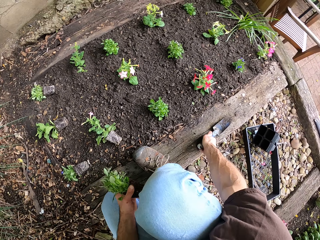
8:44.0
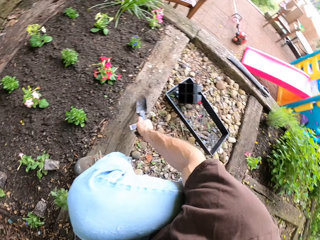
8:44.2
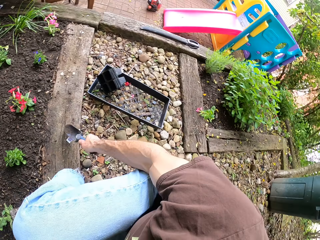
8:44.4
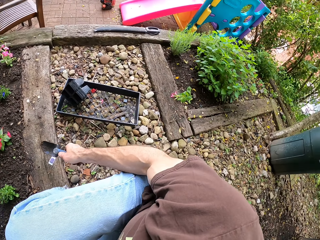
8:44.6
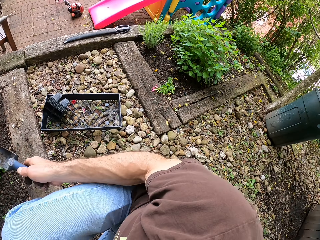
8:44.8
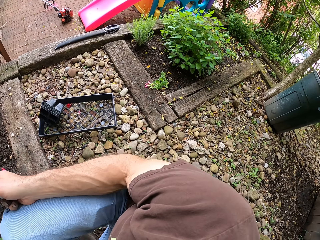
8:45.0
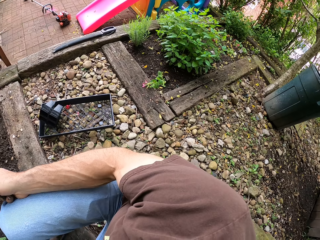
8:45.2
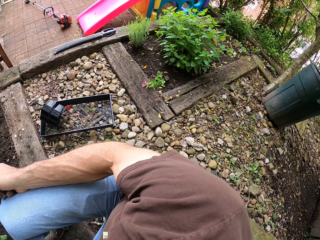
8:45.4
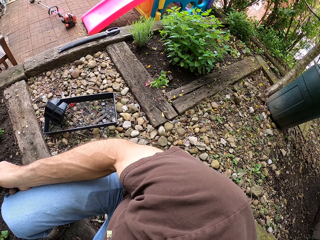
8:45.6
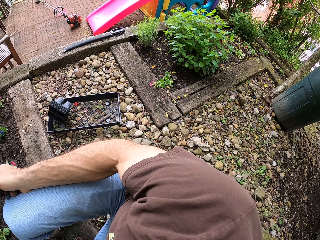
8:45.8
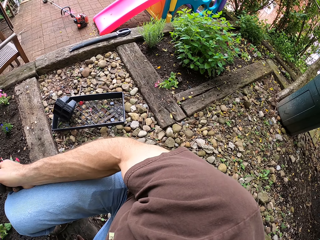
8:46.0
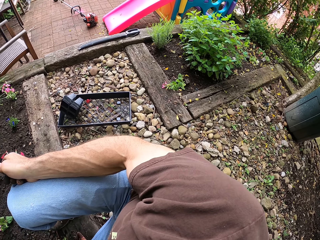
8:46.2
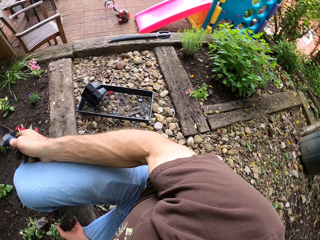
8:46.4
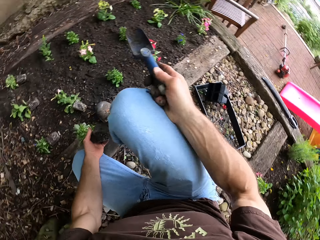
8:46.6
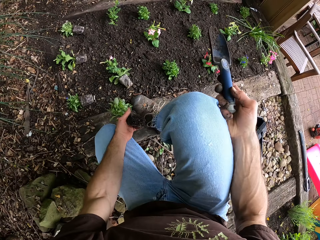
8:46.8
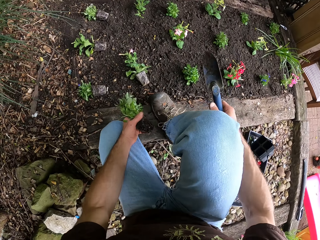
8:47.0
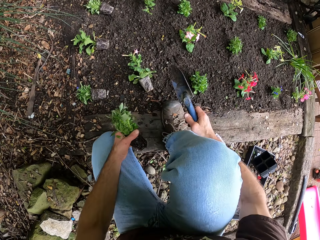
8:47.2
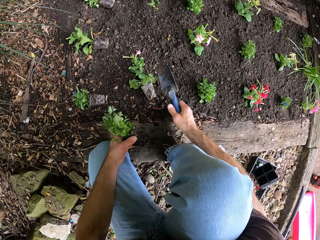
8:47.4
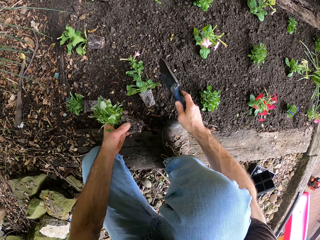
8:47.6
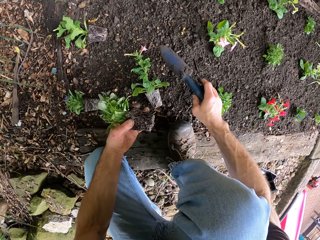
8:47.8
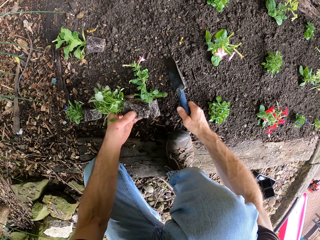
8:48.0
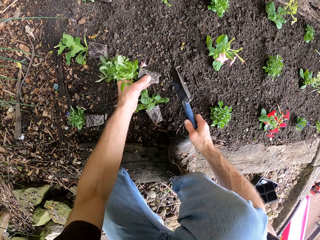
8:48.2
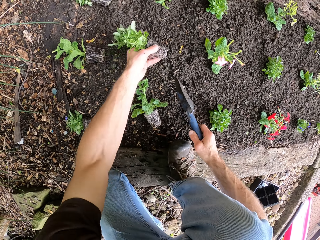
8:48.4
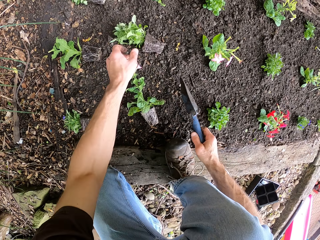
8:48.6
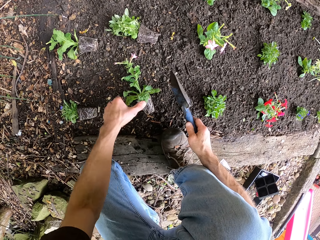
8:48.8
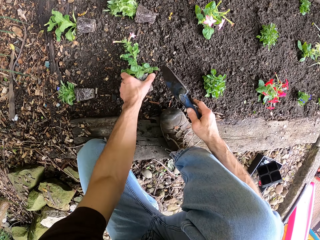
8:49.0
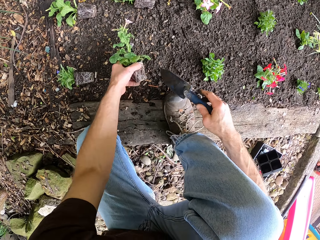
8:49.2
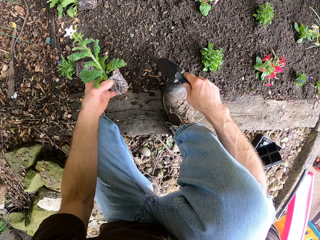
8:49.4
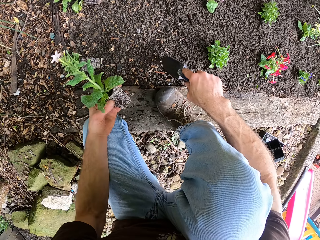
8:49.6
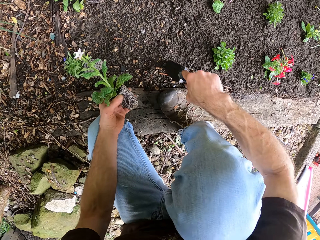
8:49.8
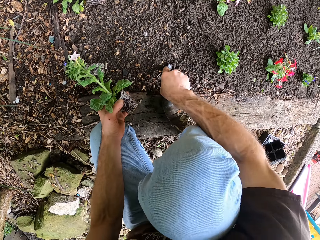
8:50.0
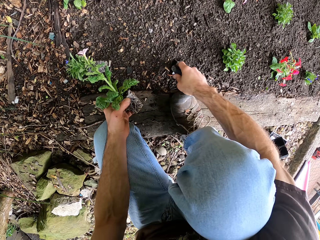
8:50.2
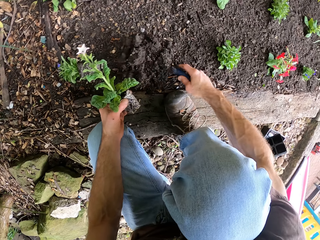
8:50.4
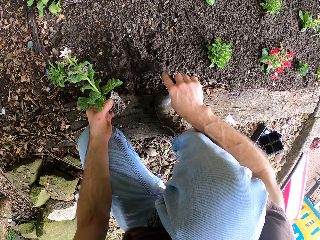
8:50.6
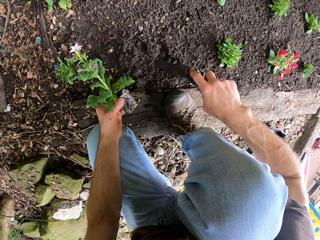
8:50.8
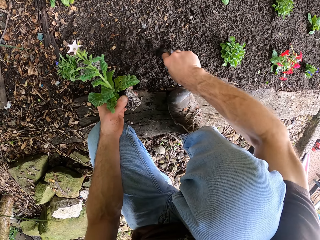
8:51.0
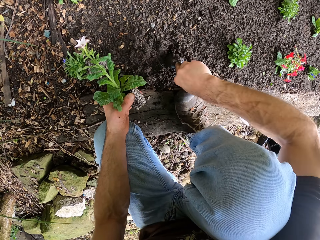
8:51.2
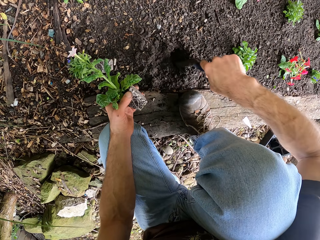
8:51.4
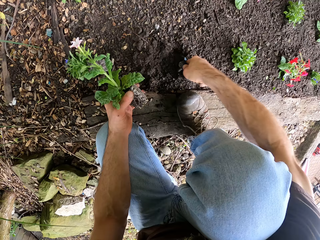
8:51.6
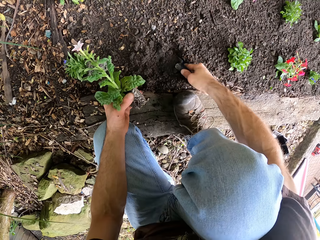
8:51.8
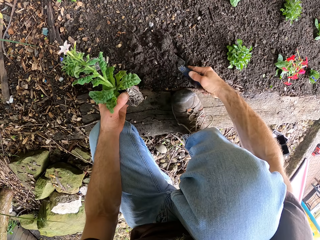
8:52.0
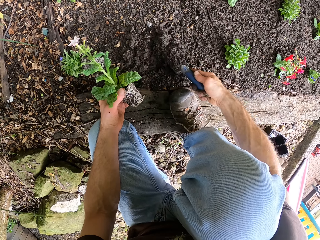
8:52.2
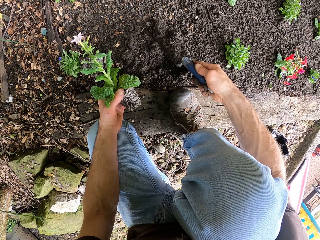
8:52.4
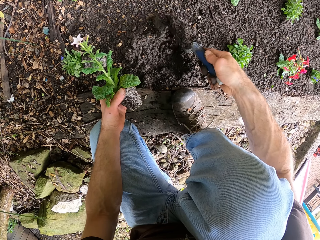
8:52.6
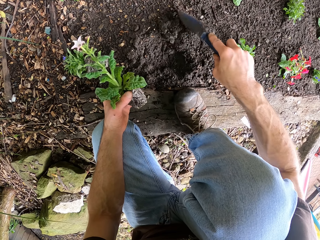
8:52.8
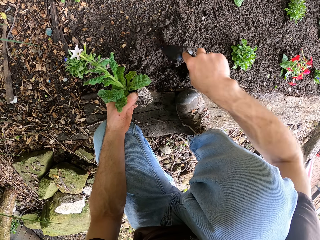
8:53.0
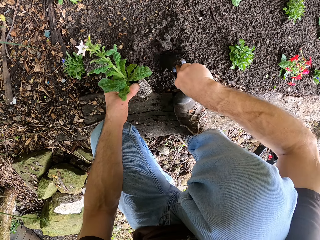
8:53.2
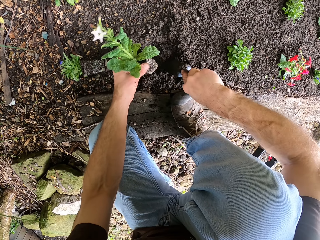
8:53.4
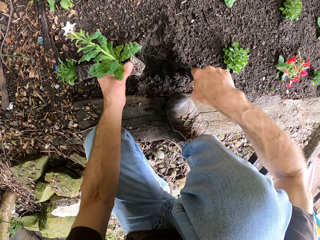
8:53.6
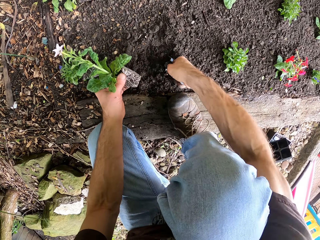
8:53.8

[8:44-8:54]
The camera wearer puts the flower down on the ground. They pick another flower from the ground. They dig the ground with the trowel. They dig using the trowel. They dig again.

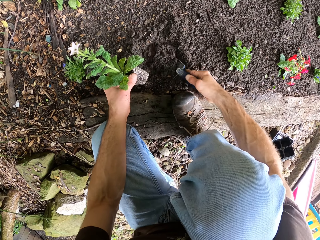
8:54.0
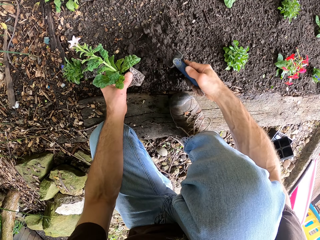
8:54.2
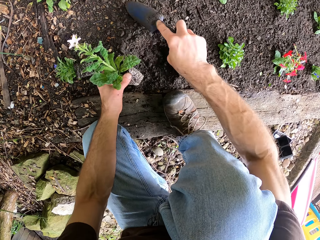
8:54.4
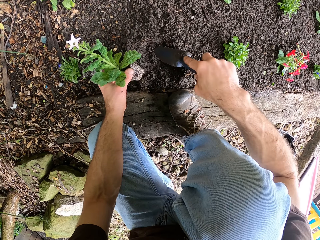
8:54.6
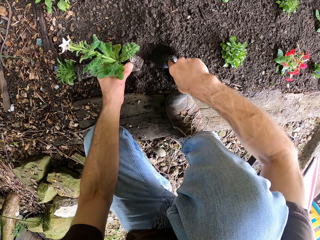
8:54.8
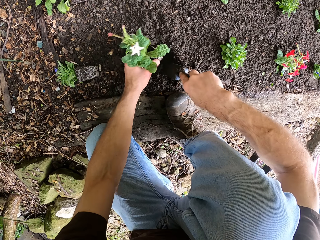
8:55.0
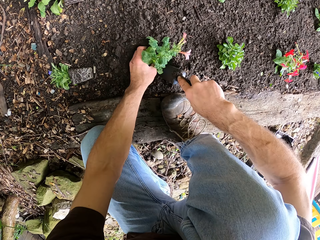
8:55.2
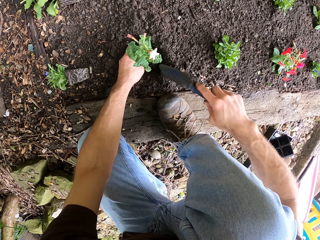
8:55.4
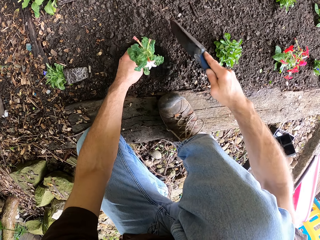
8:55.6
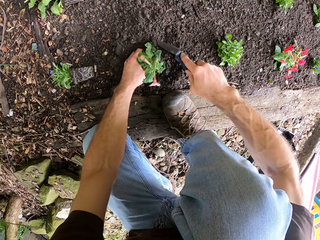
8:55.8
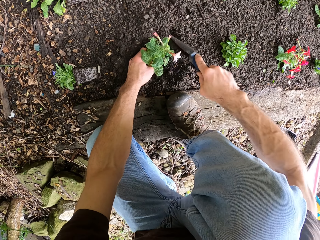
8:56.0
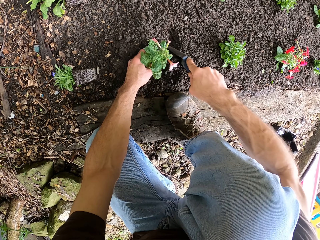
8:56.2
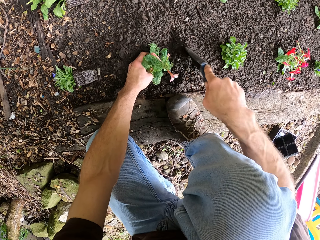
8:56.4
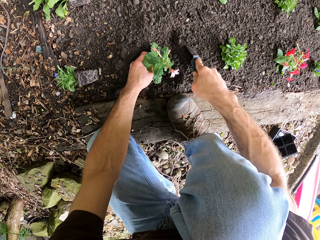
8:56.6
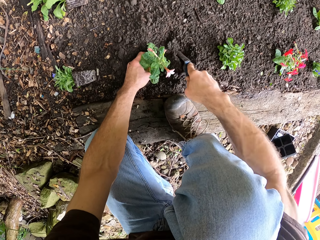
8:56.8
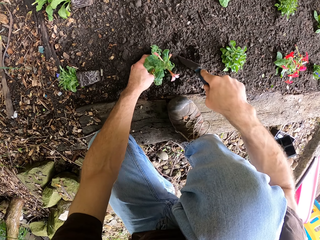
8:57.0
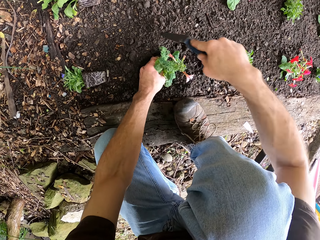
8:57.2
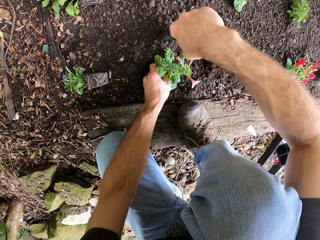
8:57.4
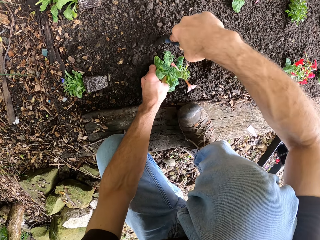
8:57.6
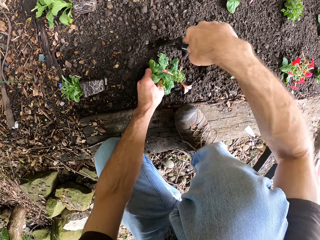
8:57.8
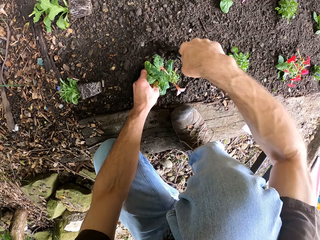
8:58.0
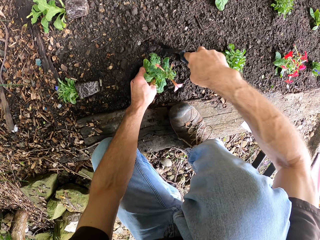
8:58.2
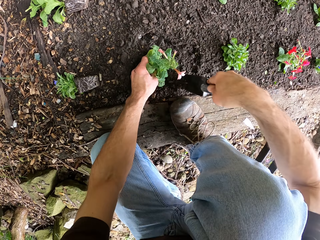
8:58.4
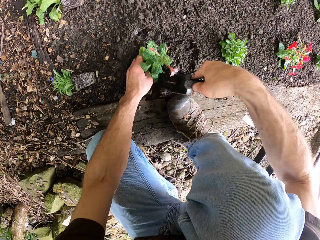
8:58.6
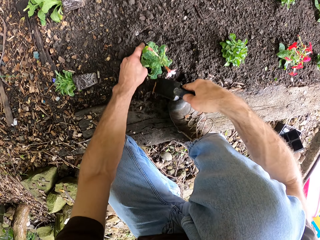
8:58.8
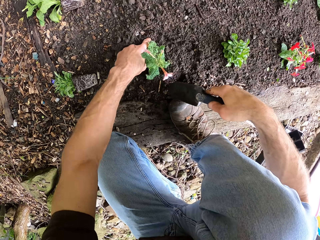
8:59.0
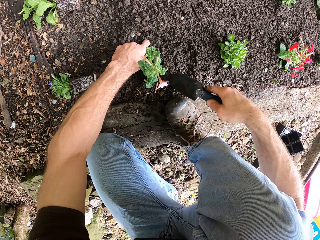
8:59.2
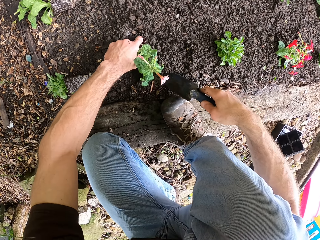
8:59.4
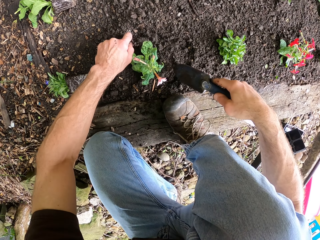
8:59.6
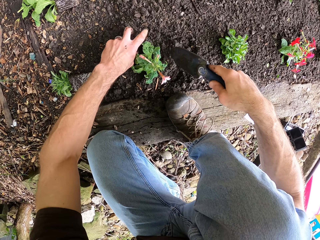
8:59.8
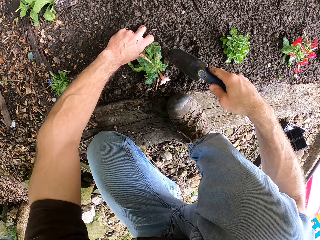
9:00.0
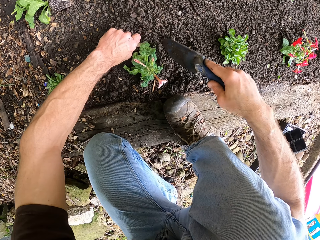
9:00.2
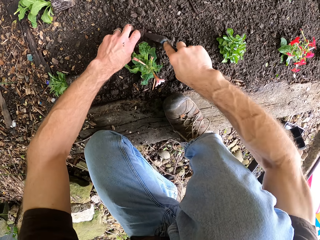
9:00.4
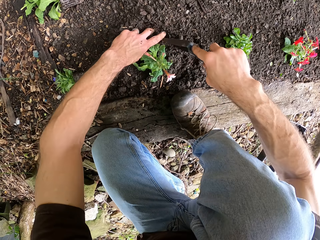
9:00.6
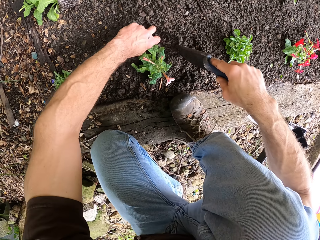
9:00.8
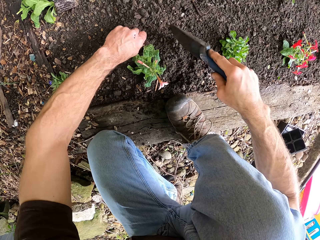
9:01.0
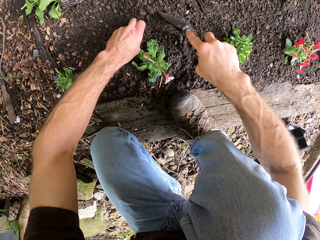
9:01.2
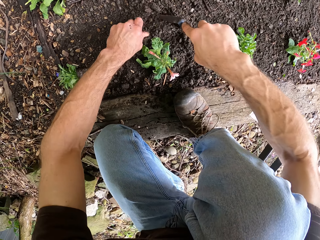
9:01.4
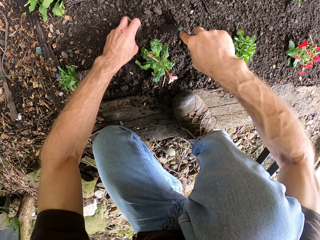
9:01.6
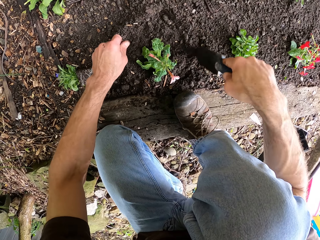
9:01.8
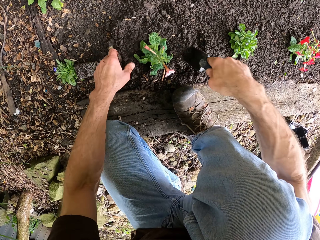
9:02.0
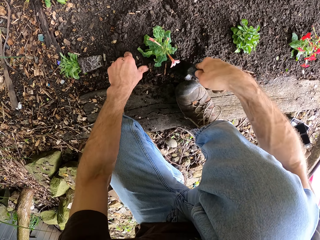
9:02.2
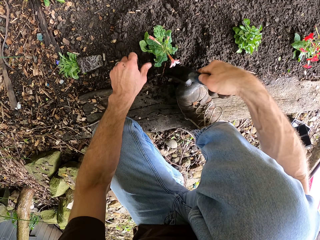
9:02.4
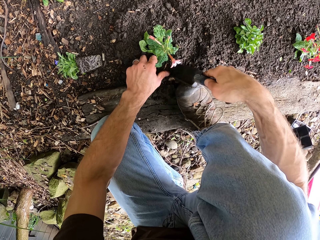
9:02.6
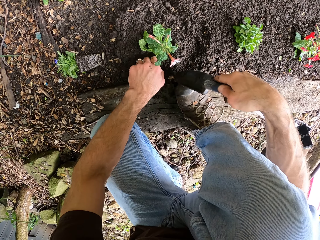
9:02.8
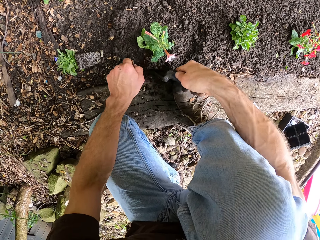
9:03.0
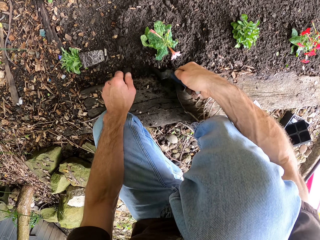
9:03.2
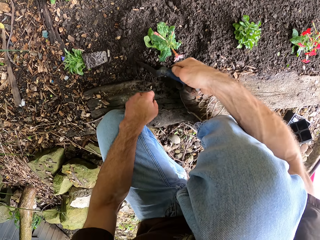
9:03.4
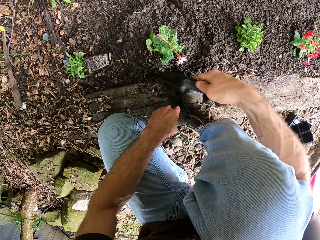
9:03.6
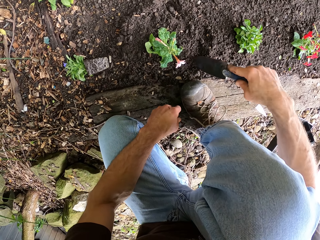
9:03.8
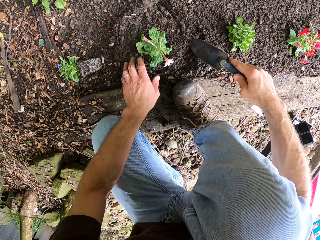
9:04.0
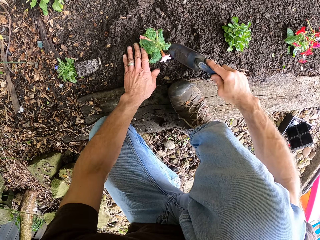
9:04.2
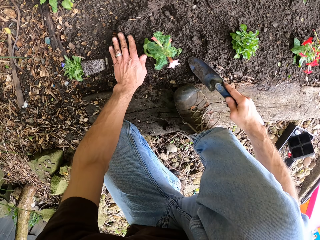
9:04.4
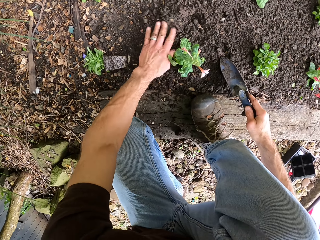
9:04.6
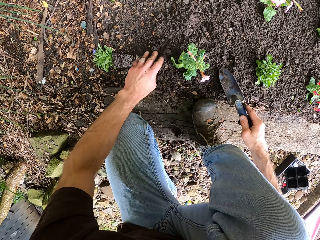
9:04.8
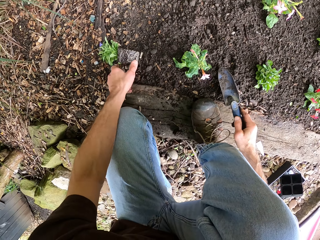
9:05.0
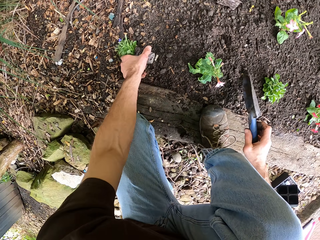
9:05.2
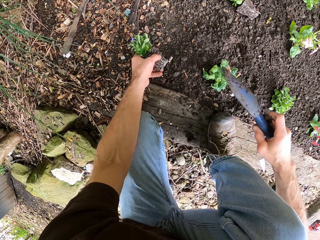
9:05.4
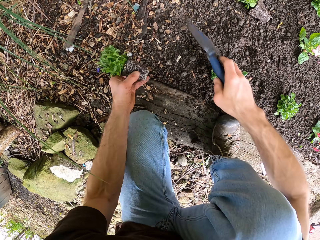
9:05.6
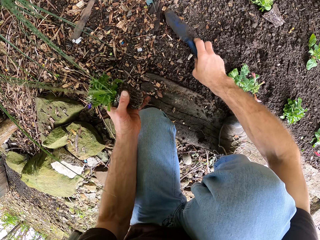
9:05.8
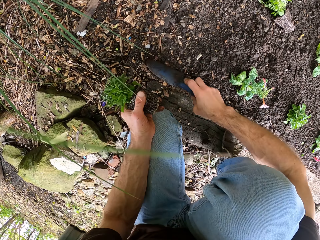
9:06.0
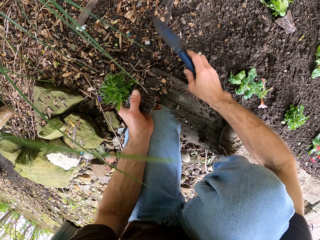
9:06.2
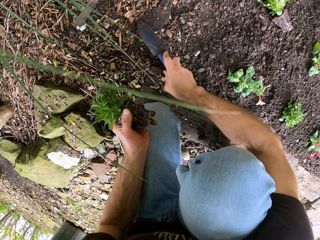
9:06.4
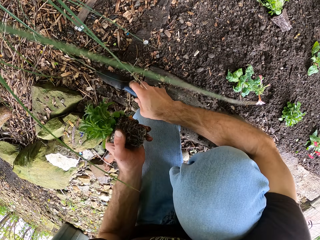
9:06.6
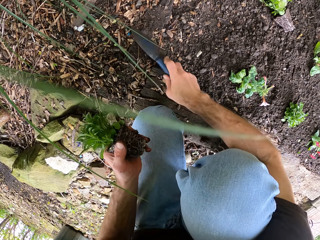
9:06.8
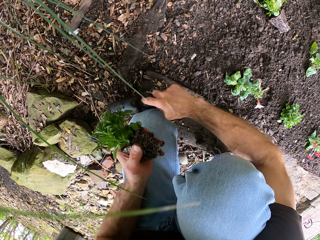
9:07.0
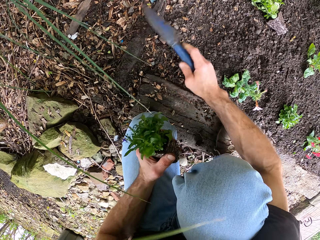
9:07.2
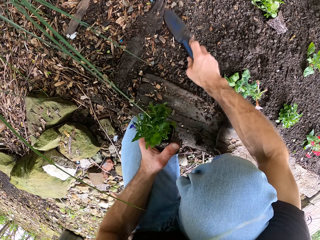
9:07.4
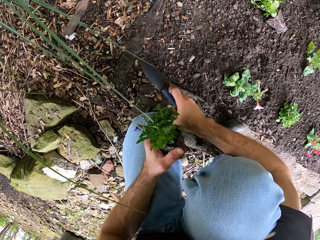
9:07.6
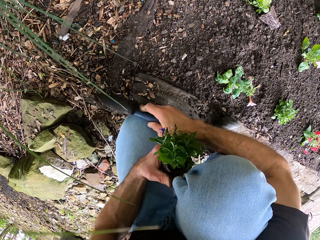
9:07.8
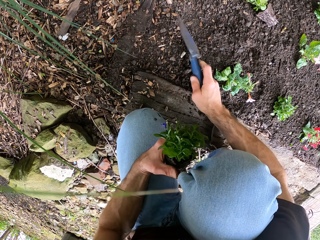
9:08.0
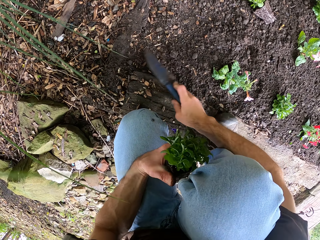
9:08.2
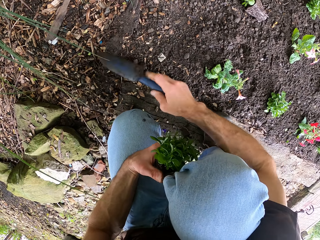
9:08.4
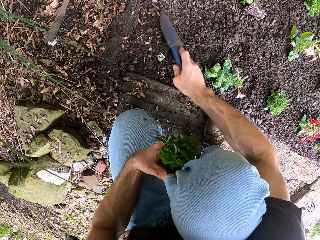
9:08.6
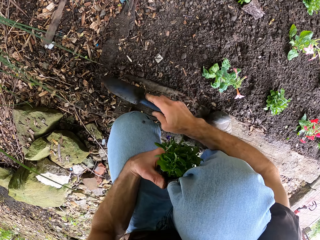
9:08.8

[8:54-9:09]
The camera wearer digs using a trowel. They plant the flower in the soil. They dig using the trowel repeatedly. They level the soil. They pick the flower from the ground. They clear the ground. They level the soil using the trowel repeatedly.
